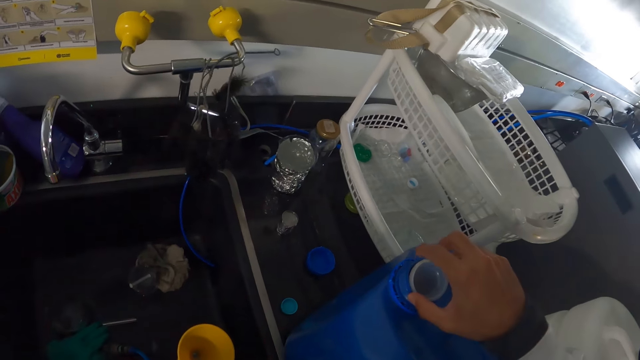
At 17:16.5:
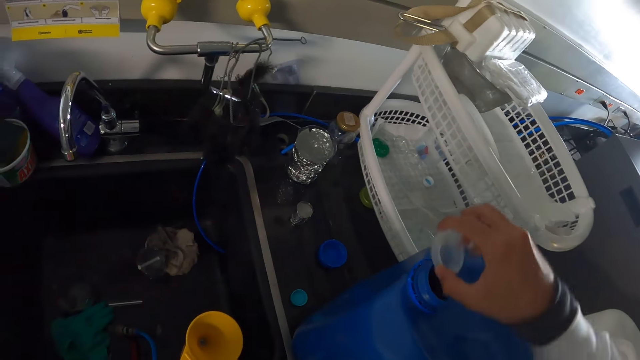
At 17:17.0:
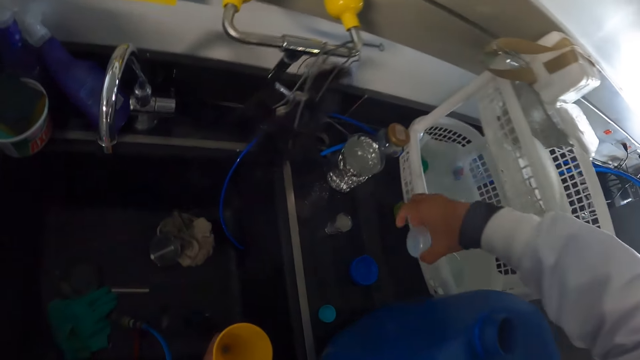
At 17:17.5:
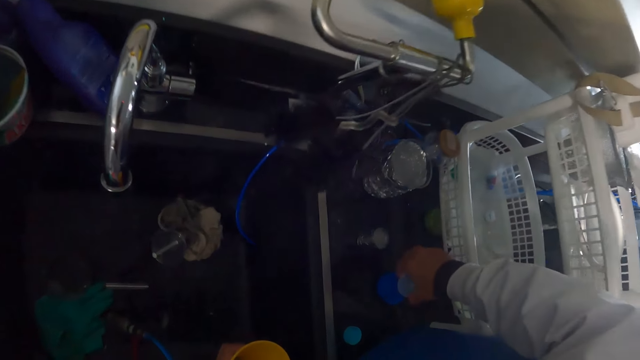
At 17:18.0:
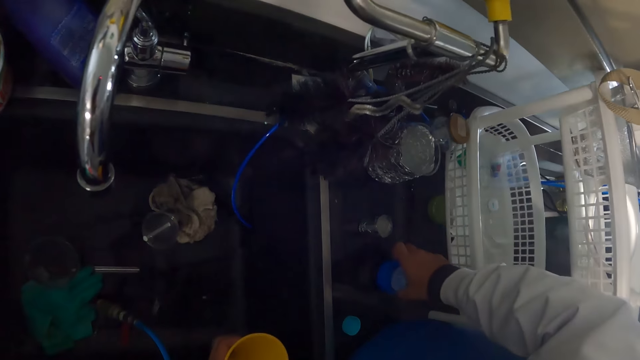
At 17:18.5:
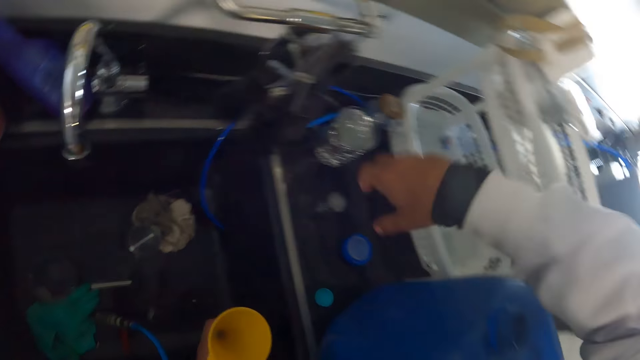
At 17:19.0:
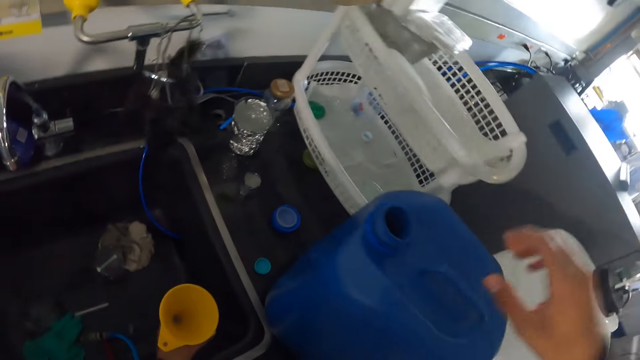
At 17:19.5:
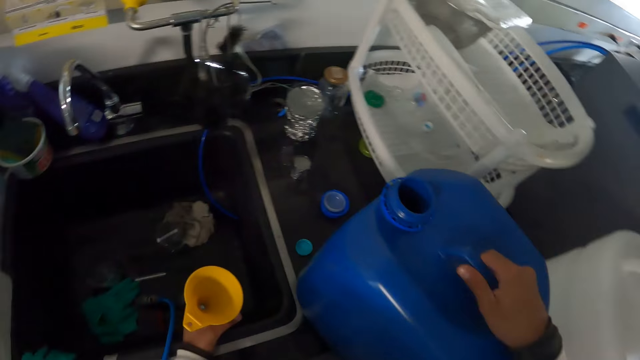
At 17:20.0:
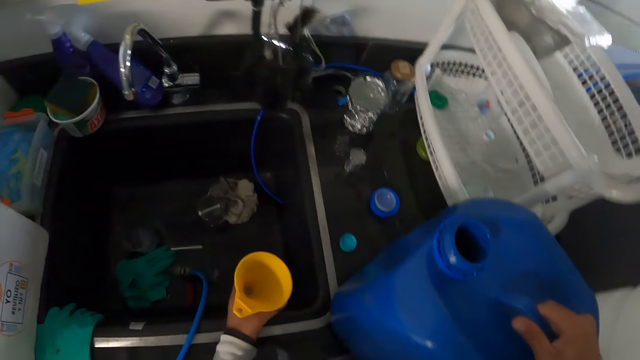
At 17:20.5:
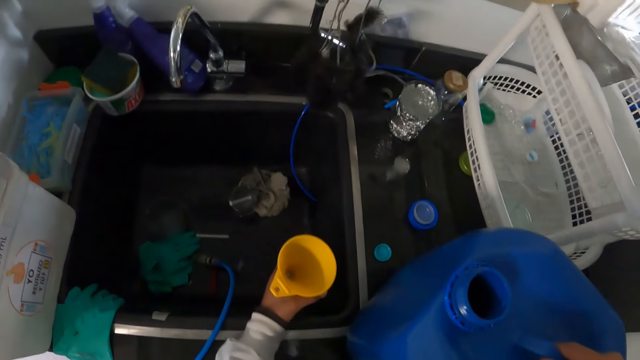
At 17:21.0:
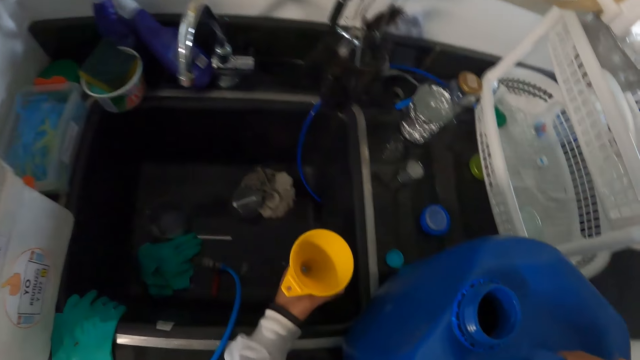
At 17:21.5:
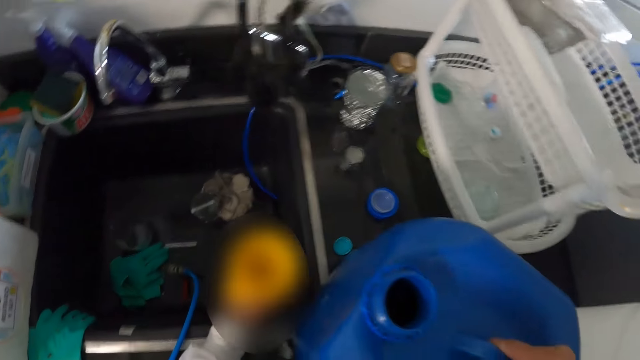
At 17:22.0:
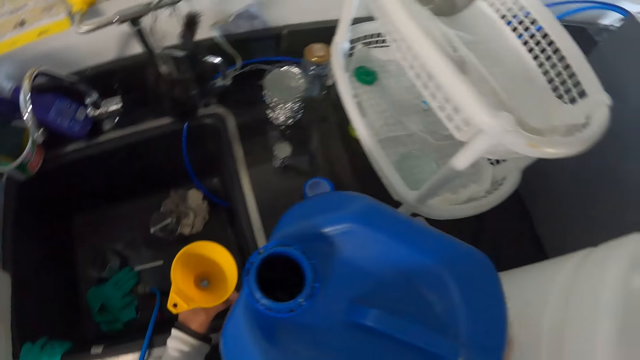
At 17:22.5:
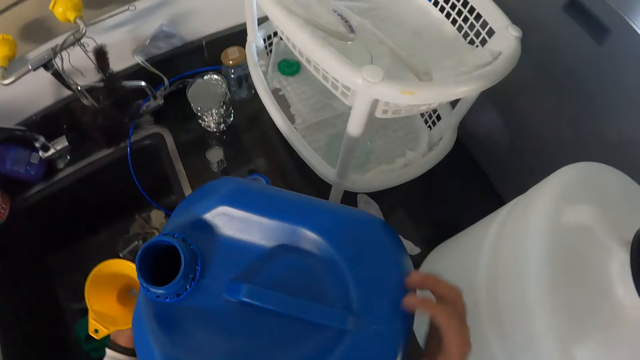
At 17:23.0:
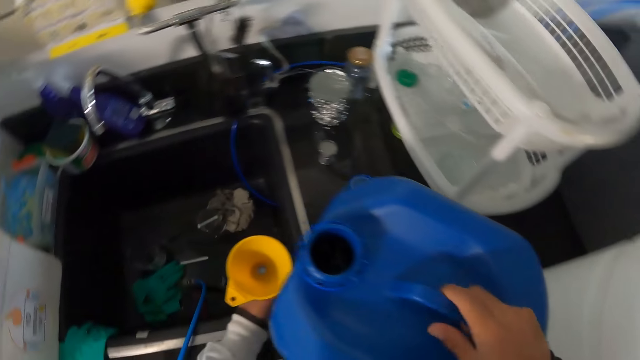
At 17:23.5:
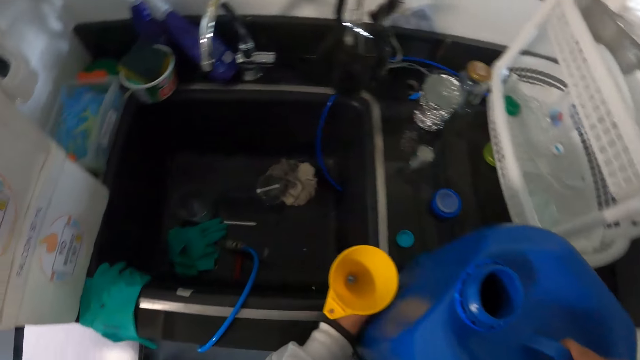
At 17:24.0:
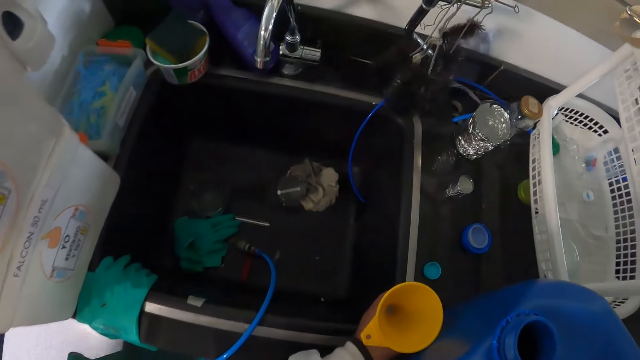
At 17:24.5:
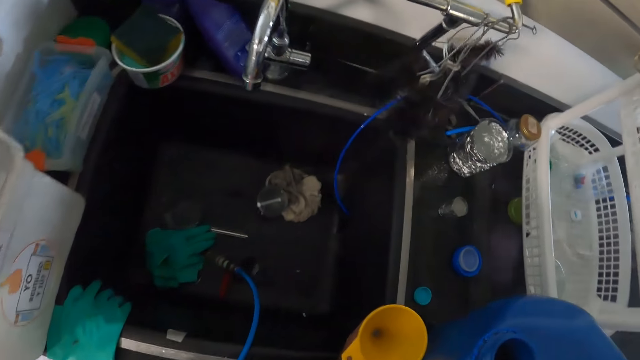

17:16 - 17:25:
The camera wearer drops the inner lid in his right hand in the lid on the countertop. He moves the jerrycan.

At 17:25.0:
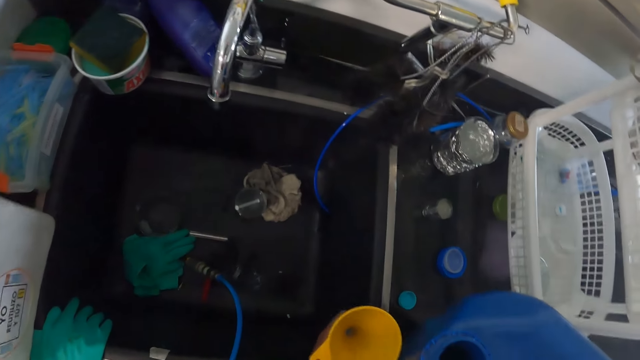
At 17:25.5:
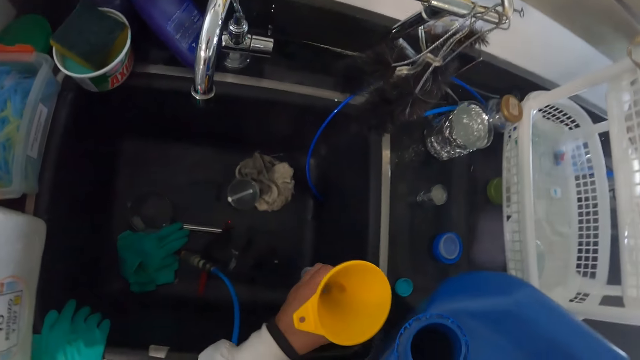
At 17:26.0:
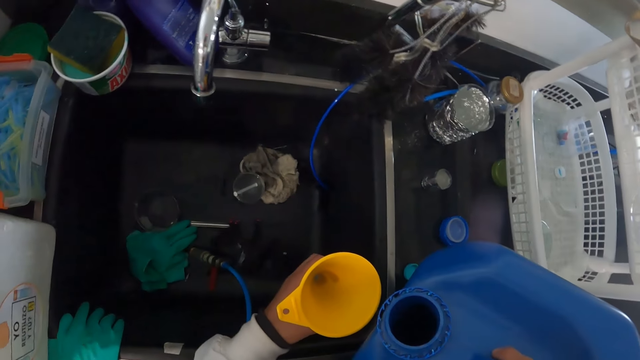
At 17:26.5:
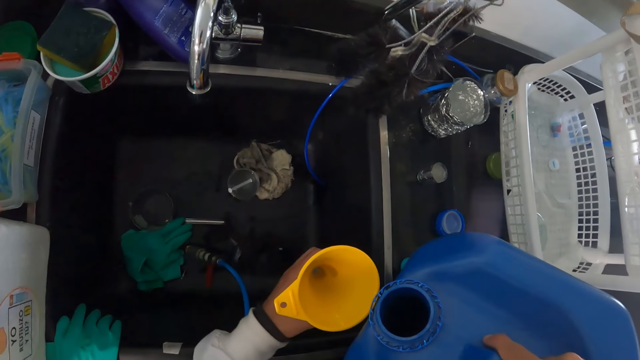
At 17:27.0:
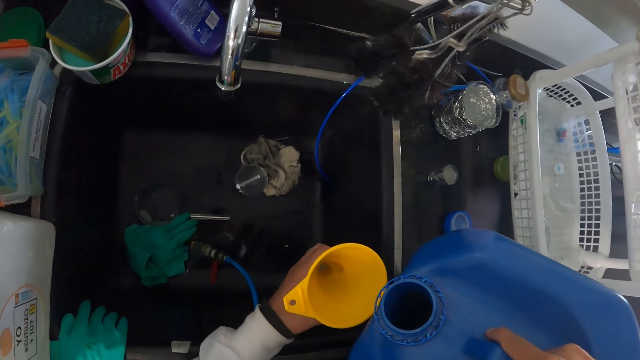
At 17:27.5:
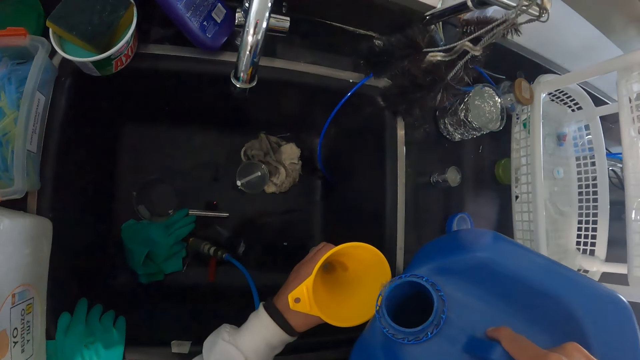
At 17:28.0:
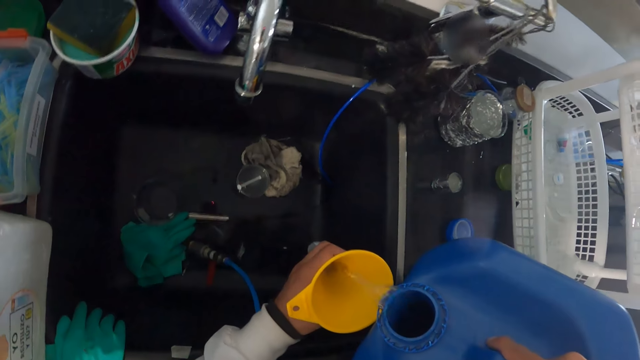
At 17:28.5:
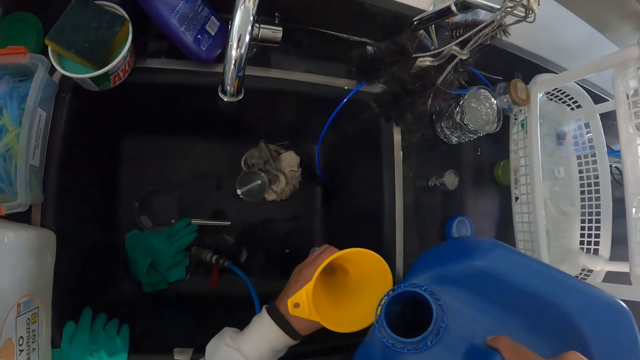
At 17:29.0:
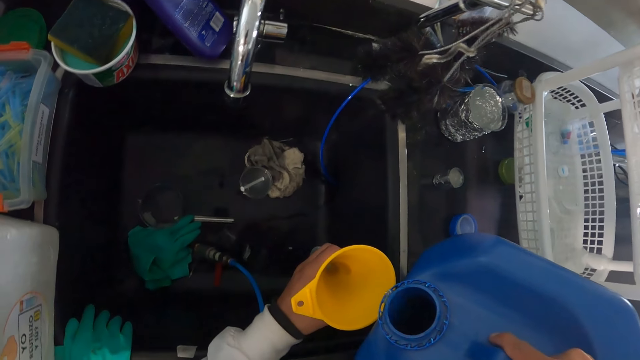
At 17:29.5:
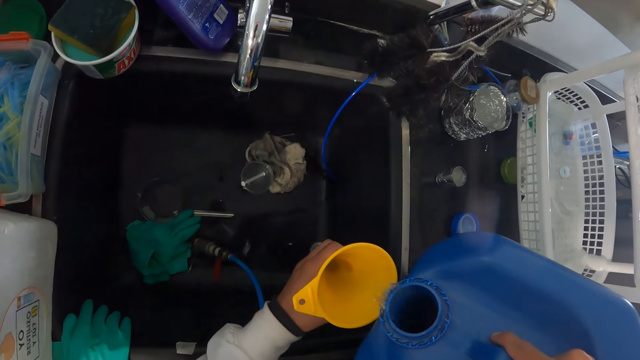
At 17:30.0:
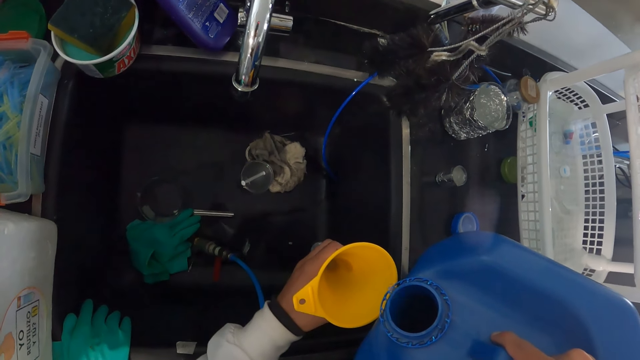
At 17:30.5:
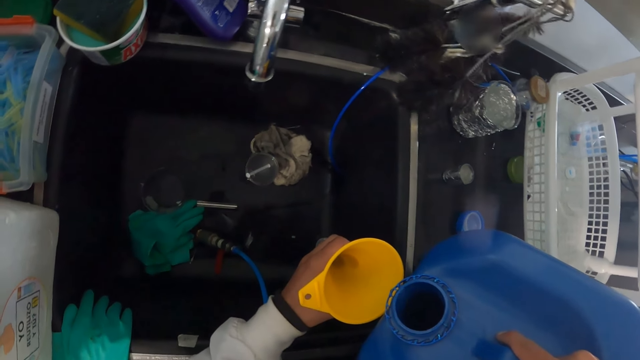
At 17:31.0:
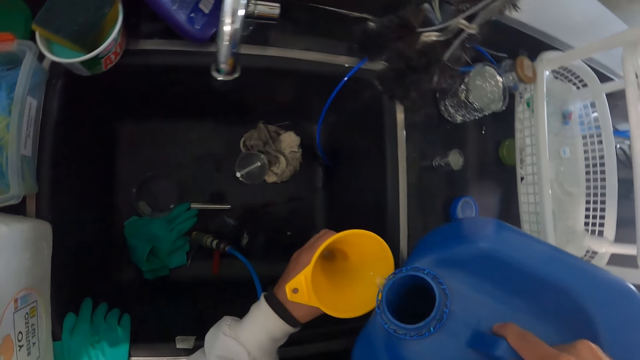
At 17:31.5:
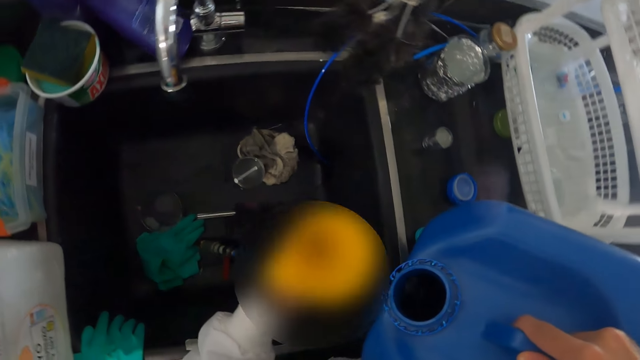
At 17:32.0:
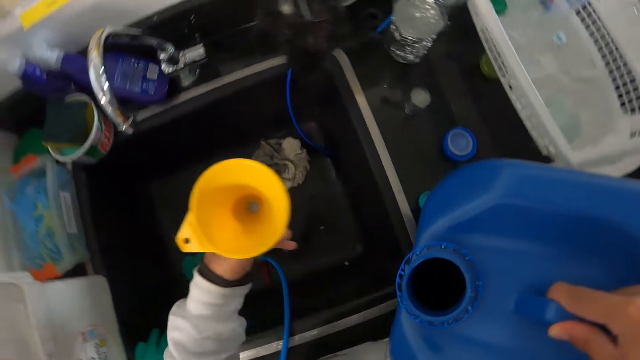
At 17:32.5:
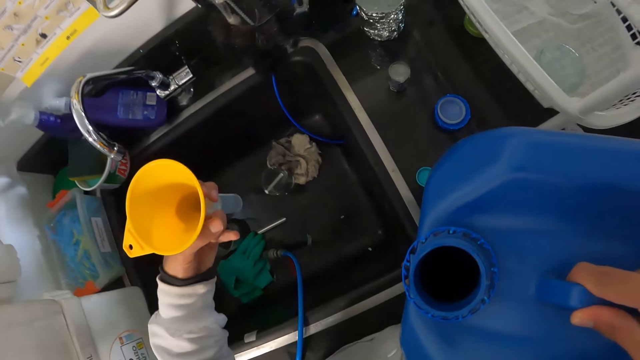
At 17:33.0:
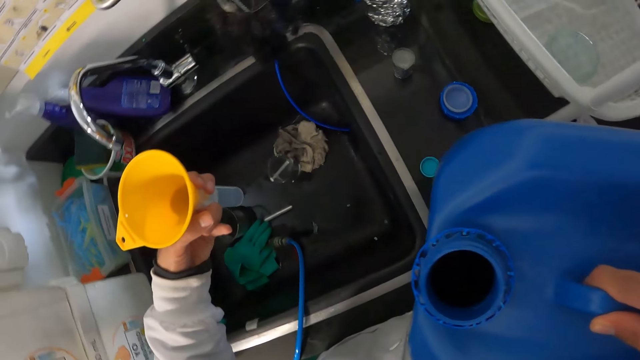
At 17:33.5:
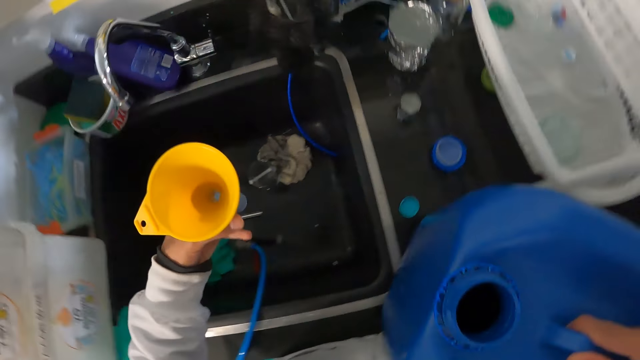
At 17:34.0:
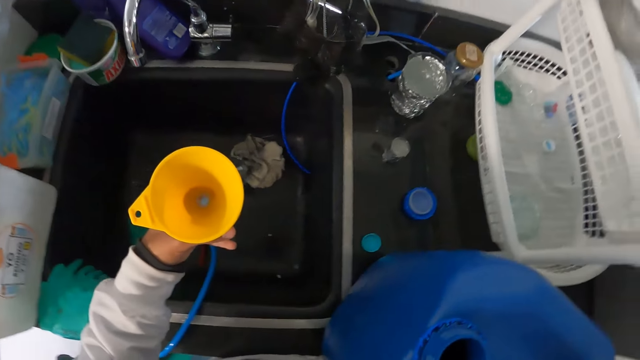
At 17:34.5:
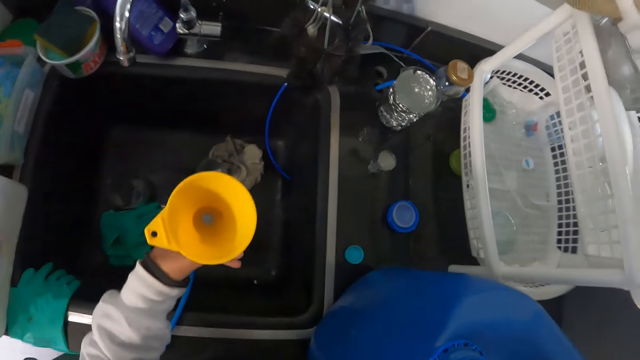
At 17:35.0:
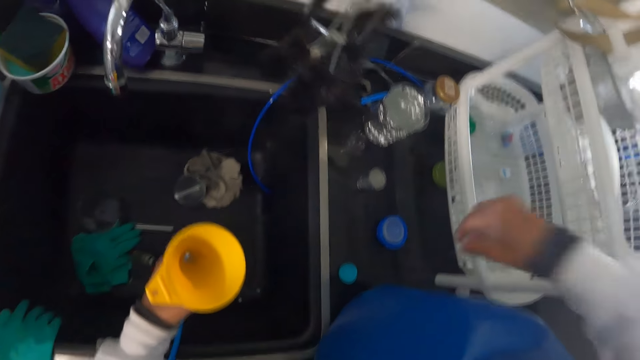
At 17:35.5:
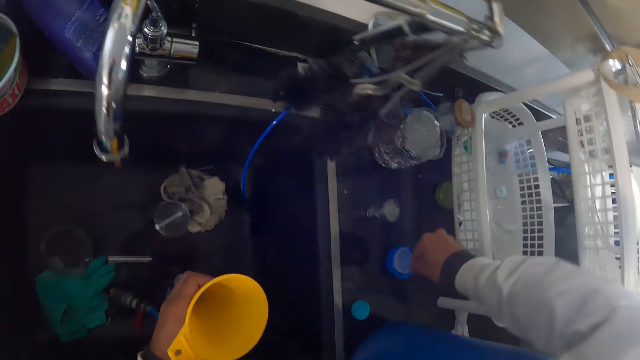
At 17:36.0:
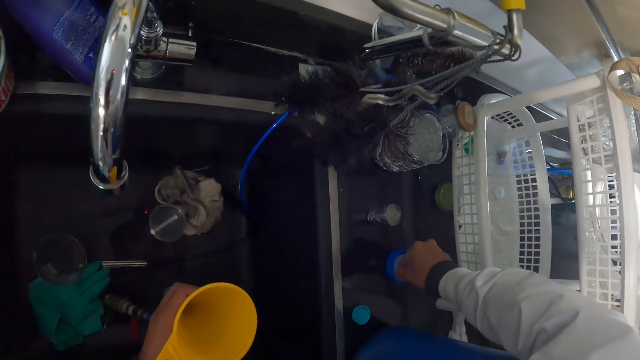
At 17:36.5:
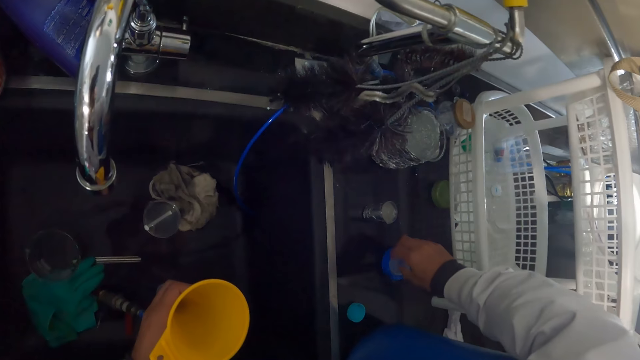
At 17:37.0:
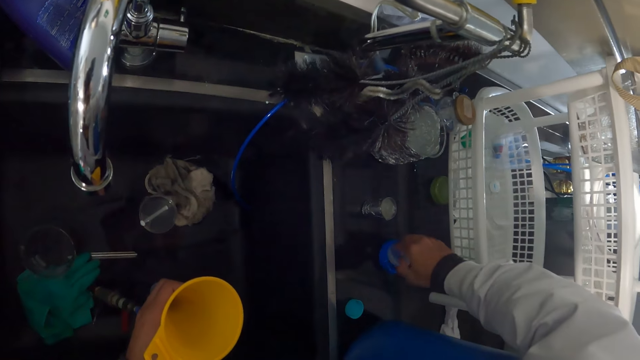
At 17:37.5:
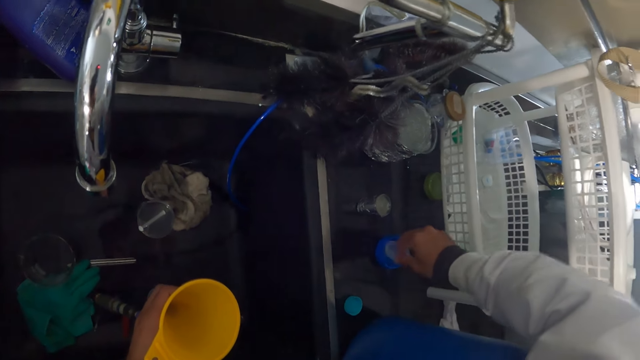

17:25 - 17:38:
The camera wearer pours the chemical from the gallon or jerrycan into the test tube in his left hand. He moves the jerrycan. He picks the inner lid from the lid with his right hand.
